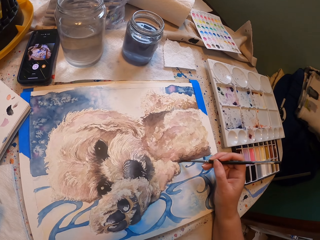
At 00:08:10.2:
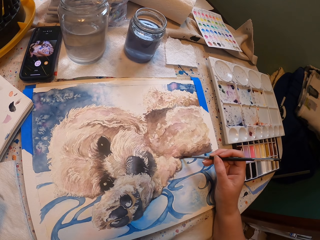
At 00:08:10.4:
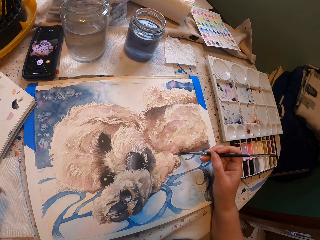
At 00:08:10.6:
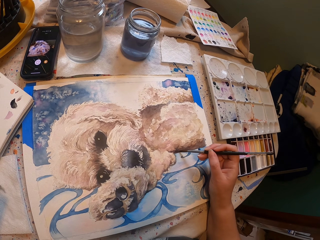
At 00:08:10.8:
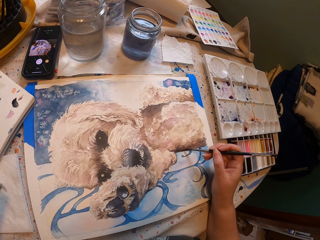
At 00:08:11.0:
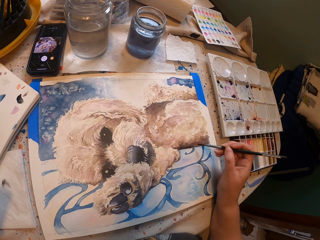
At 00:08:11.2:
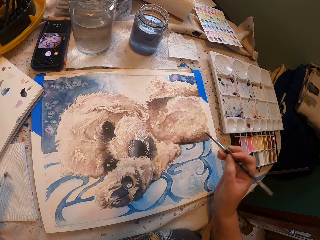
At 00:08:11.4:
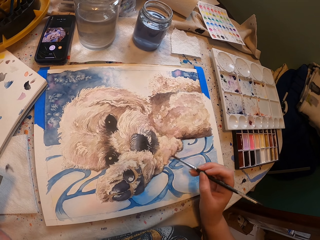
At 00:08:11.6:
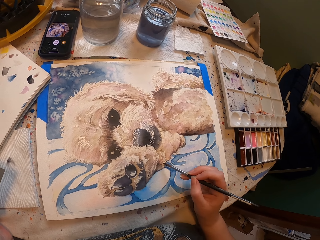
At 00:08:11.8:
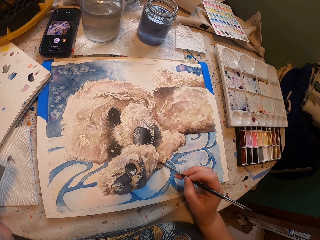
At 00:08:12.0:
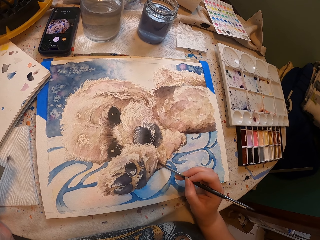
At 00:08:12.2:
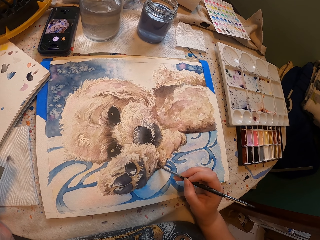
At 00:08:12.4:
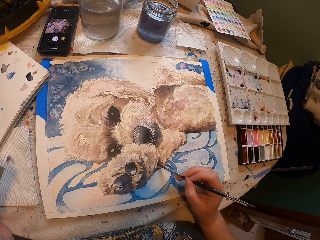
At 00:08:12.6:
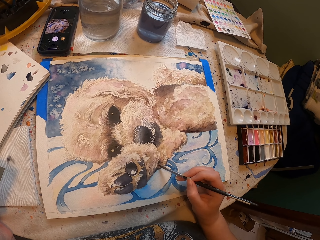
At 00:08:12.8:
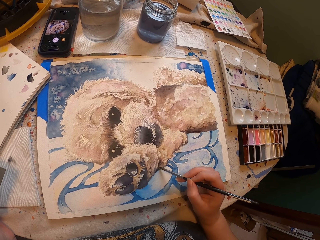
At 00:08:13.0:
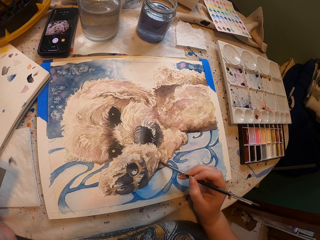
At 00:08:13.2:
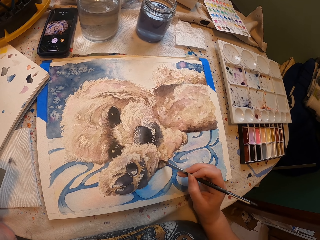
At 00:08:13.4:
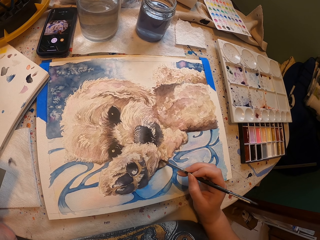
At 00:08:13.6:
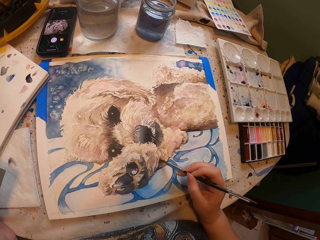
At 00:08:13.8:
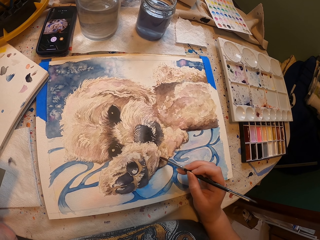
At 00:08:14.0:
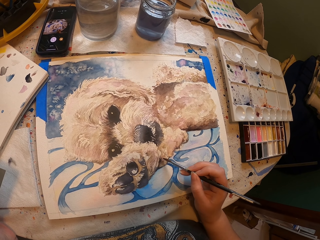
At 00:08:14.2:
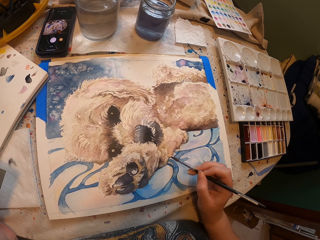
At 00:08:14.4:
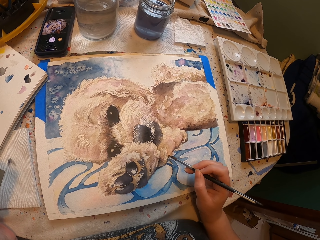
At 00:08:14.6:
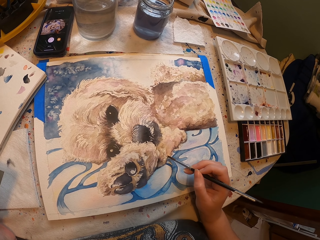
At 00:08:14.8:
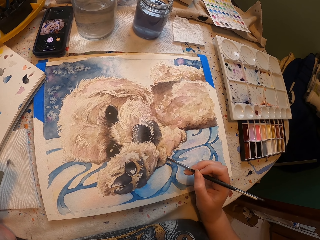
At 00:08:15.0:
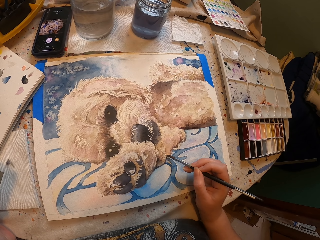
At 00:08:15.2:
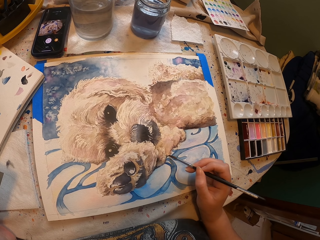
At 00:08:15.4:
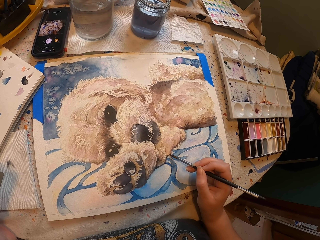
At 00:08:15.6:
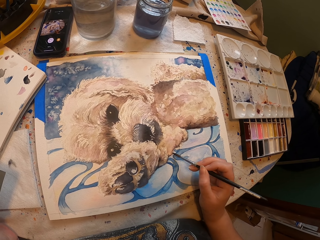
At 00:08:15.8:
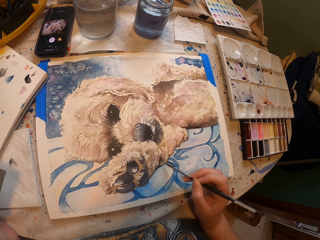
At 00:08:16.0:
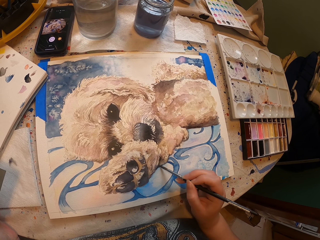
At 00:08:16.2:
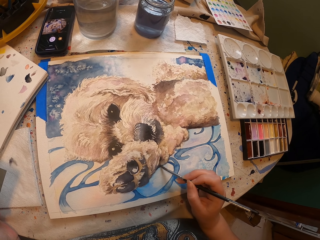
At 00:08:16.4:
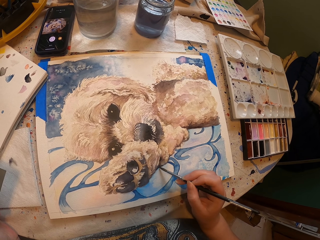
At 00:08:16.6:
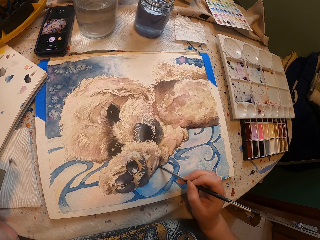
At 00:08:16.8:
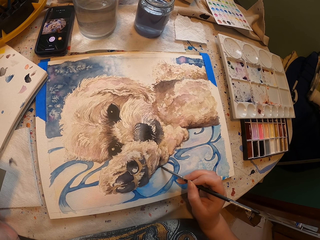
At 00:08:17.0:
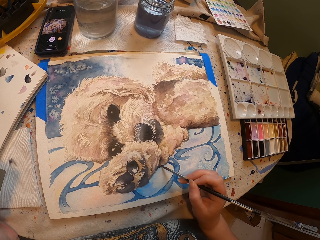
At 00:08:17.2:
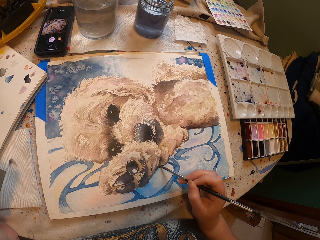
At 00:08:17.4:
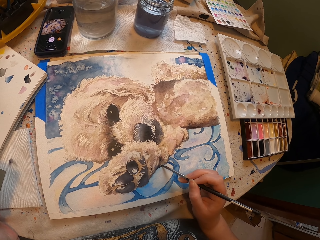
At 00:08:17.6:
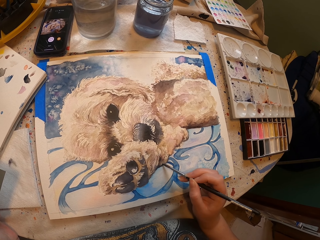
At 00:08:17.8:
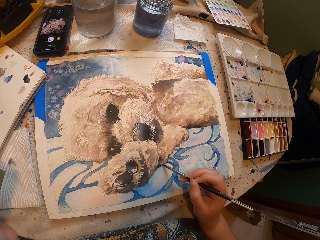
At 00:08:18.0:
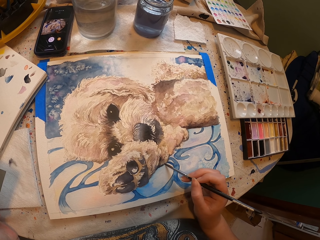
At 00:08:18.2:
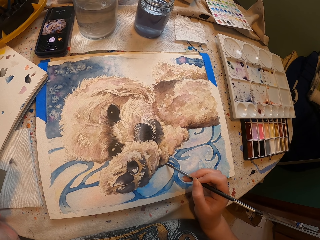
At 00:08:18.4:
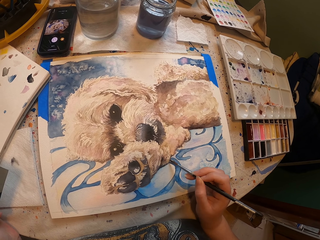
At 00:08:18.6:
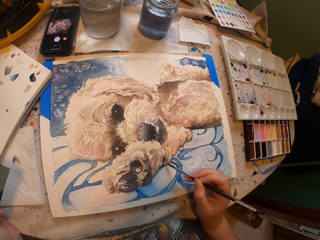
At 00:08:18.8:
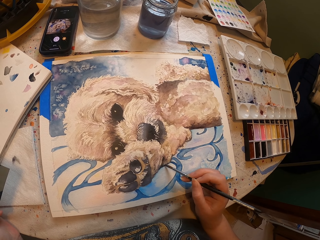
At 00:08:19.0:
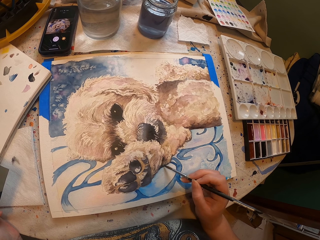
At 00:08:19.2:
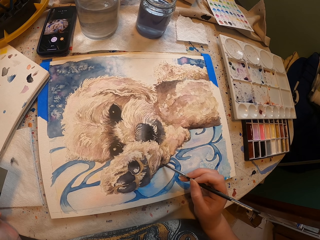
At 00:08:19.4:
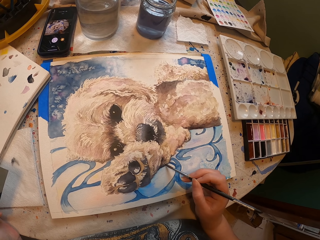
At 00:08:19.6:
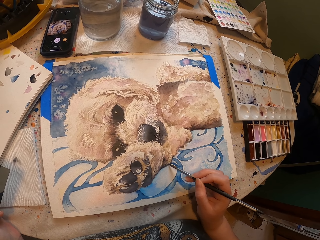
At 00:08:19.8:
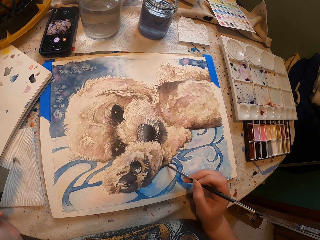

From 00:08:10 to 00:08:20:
The camera wearer paints the picture with a paintbrush on the painting board. They paint the portrait using the paintbrush, repeatedly.

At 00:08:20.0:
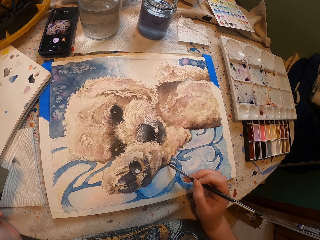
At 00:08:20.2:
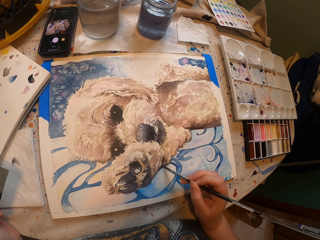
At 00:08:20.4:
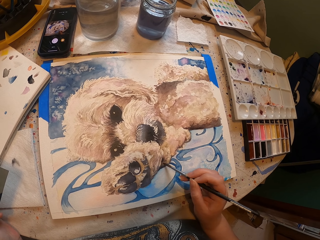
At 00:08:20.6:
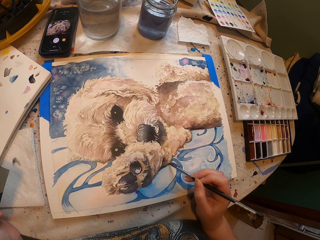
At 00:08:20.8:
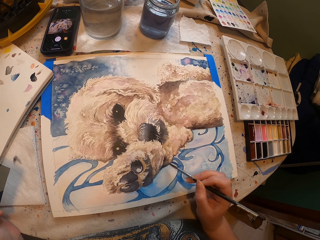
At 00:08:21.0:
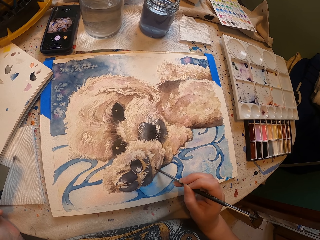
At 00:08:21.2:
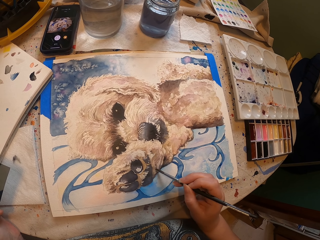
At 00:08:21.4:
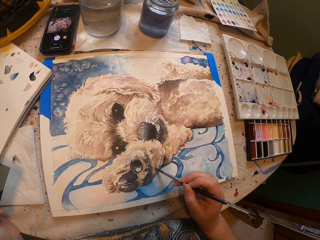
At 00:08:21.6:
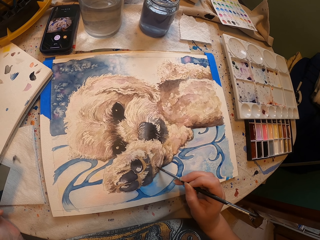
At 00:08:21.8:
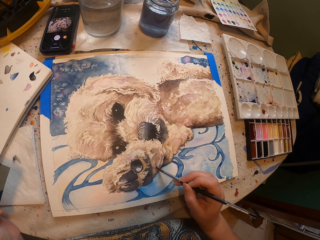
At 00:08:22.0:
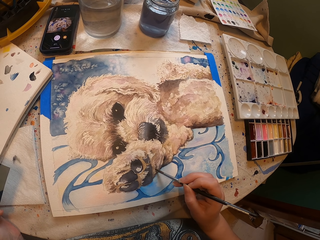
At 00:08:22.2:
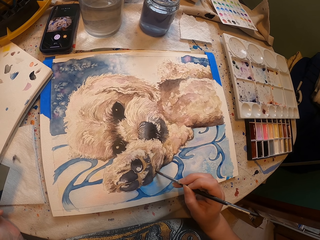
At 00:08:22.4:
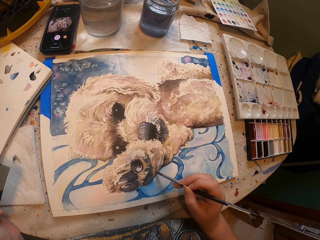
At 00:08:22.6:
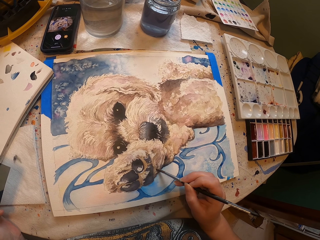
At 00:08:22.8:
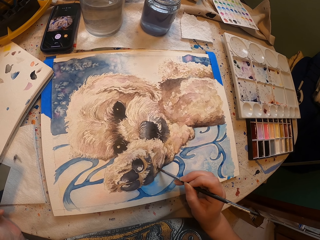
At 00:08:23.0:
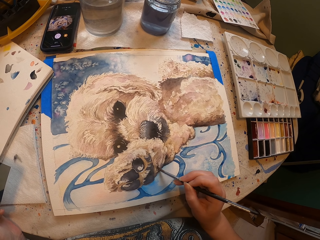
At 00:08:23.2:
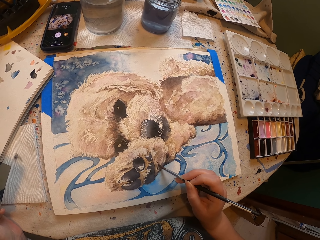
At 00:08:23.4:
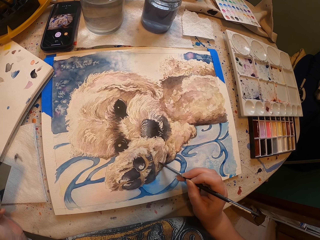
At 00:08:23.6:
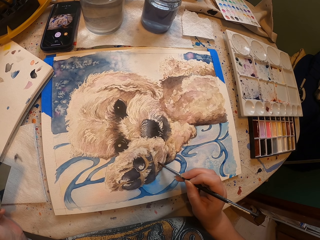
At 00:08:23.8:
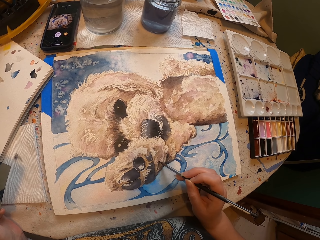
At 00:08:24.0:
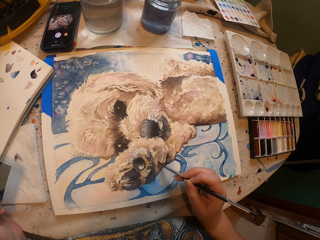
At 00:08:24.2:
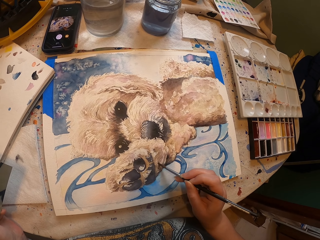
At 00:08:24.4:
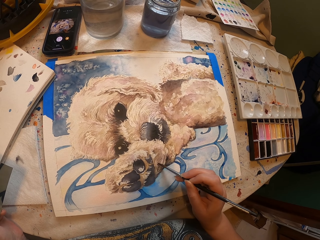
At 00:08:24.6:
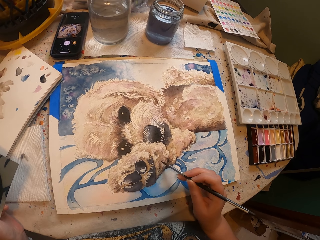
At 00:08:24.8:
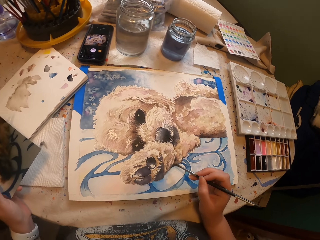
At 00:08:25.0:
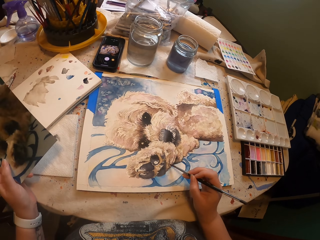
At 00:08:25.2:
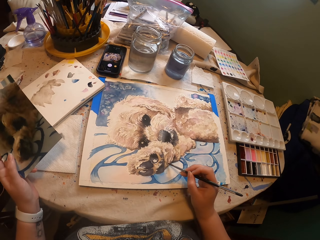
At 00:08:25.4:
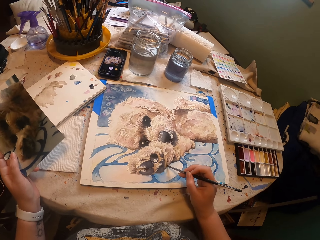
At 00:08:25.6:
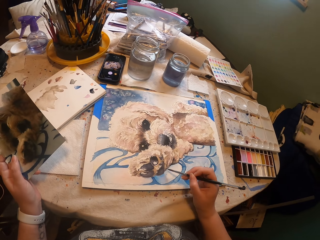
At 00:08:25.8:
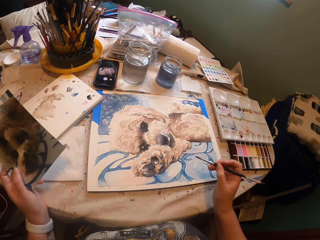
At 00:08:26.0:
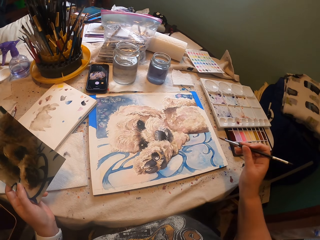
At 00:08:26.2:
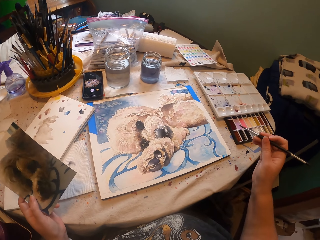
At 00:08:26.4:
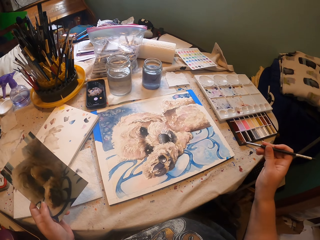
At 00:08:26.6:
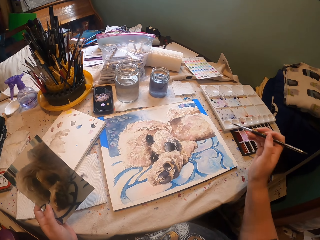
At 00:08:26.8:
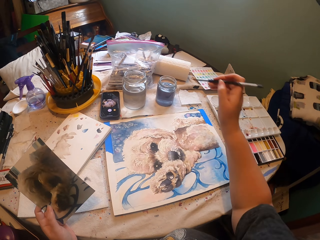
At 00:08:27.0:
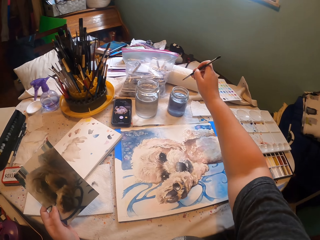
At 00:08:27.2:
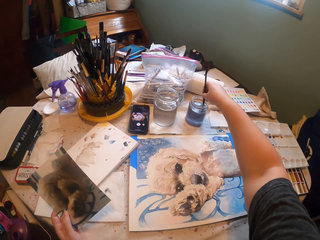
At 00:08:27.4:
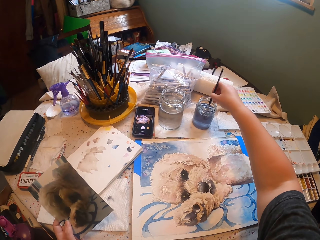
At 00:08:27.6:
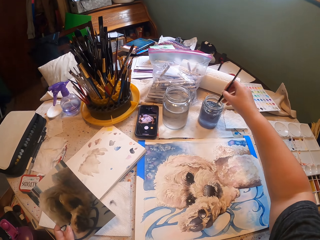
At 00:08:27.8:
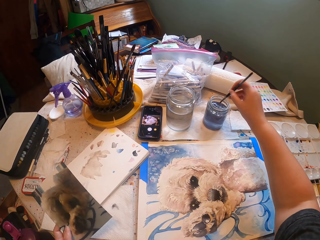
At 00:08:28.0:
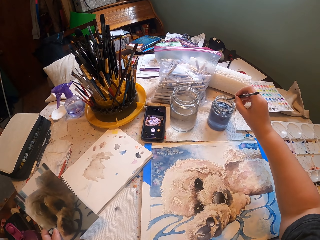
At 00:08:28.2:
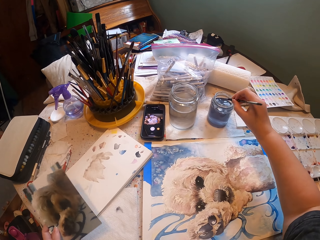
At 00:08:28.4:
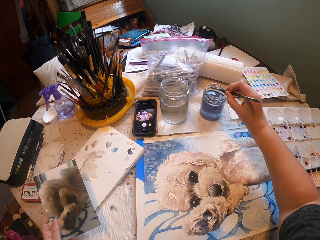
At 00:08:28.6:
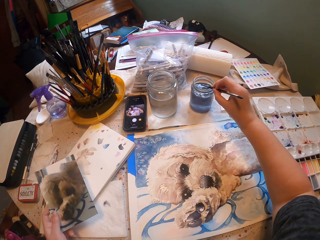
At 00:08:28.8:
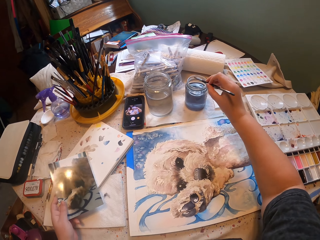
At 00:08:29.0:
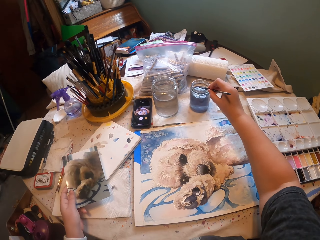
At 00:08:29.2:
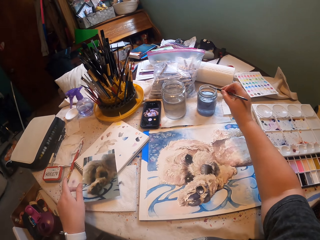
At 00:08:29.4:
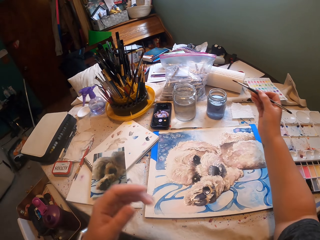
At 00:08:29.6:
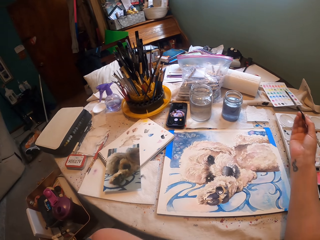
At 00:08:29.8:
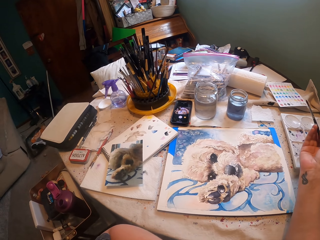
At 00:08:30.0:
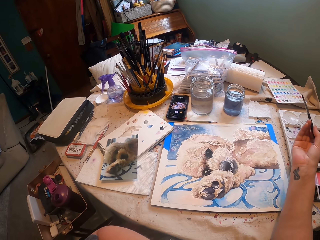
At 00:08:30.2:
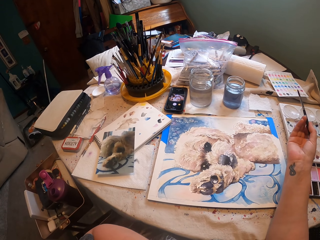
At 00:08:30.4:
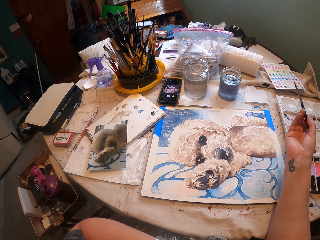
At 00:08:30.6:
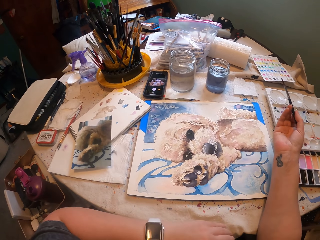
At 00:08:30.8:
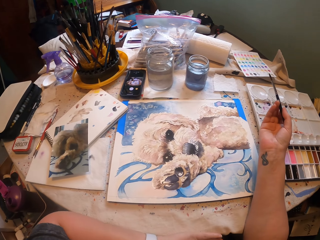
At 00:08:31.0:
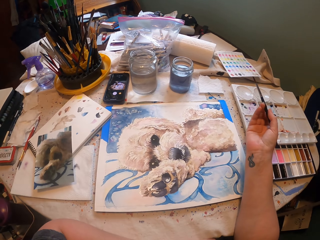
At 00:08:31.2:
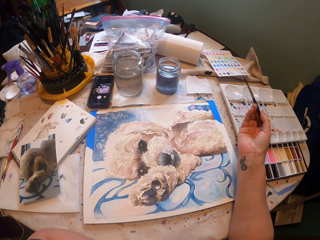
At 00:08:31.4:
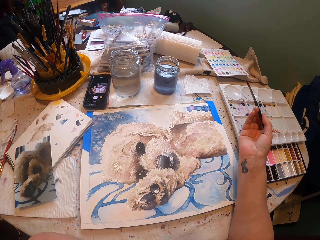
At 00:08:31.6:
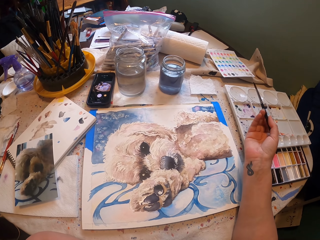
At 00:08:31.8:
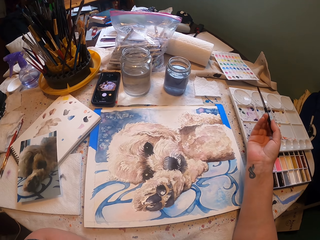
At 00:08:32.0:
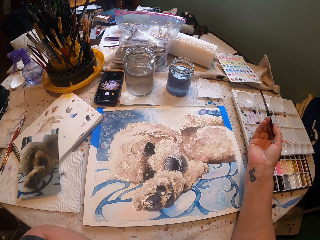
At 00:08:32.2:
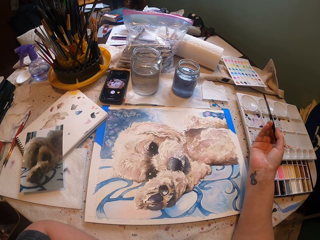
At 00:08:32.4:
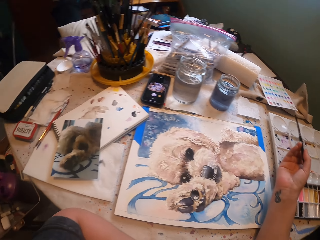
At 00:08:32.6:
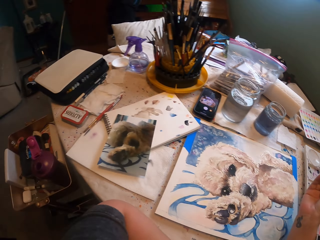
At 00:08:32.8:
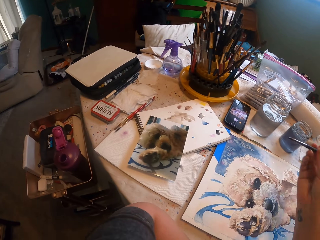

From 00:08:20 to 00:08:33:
The camera wearer paints a portrait using a paintbrush. They dip the paintbrush inside the paint jar, in water. They drop the picture on the table. They stare at the picture on the drawing board.
